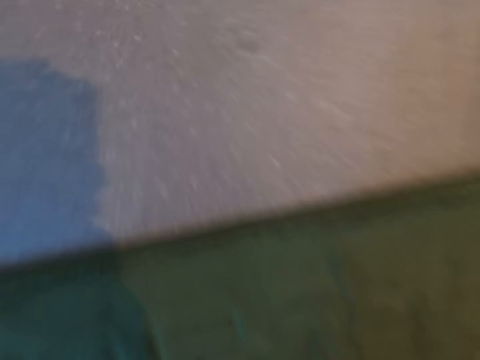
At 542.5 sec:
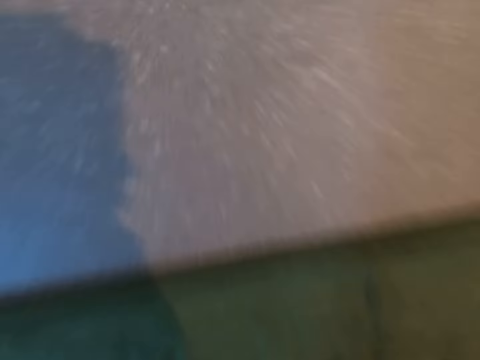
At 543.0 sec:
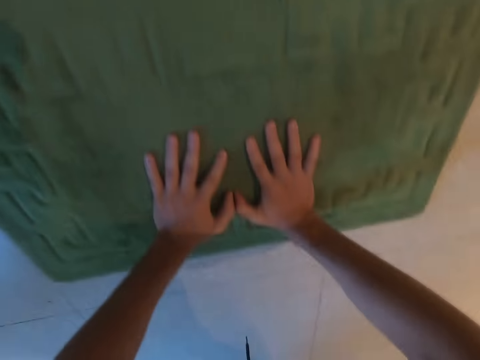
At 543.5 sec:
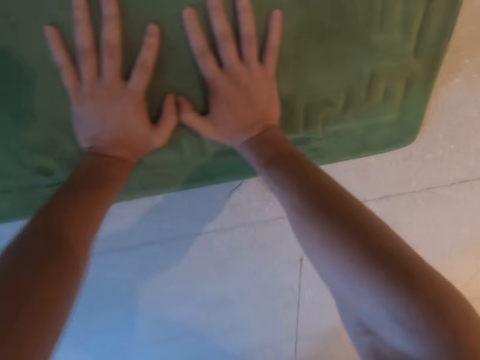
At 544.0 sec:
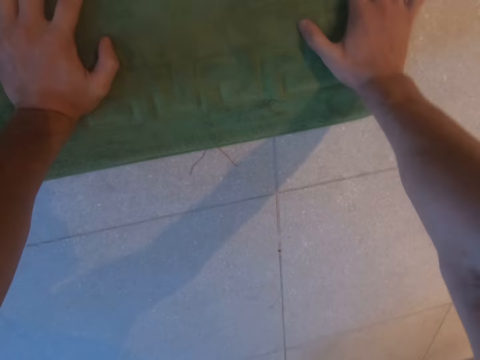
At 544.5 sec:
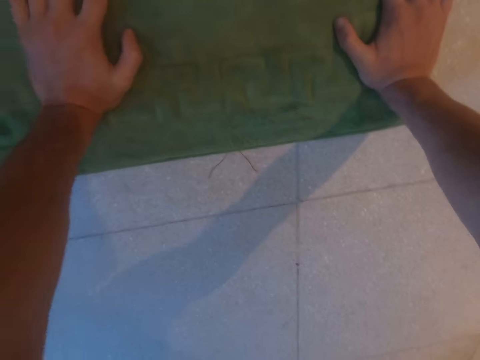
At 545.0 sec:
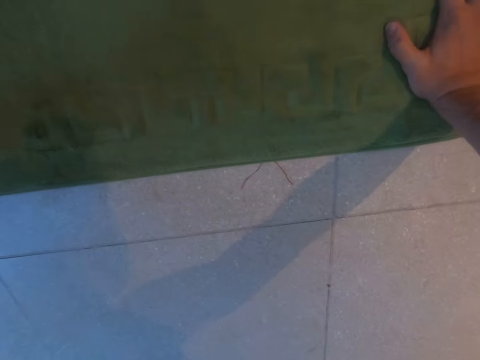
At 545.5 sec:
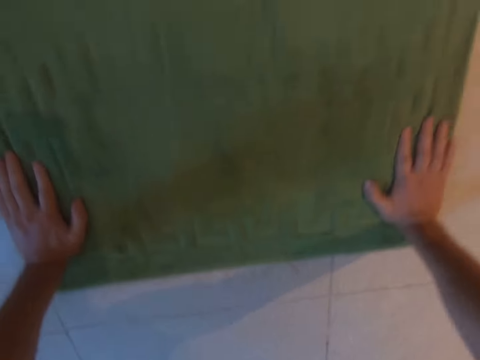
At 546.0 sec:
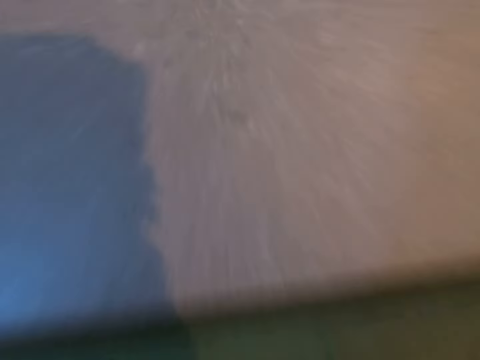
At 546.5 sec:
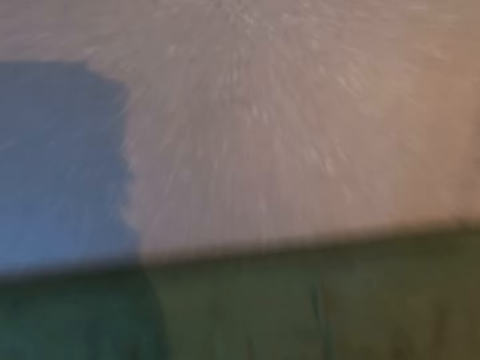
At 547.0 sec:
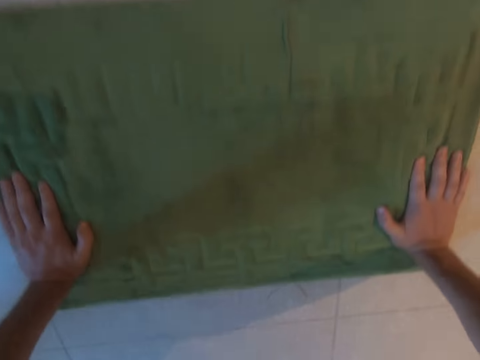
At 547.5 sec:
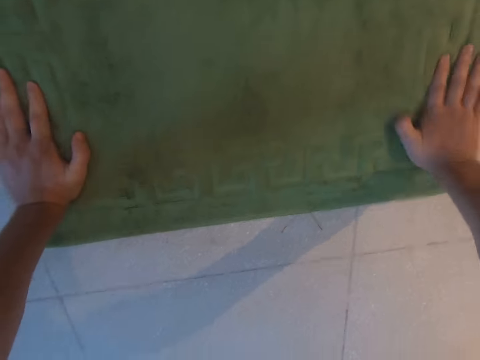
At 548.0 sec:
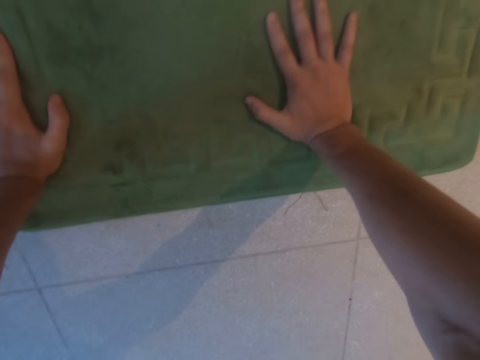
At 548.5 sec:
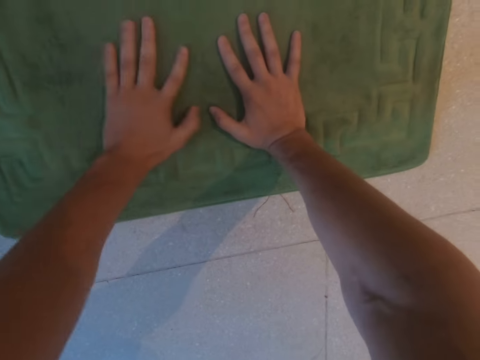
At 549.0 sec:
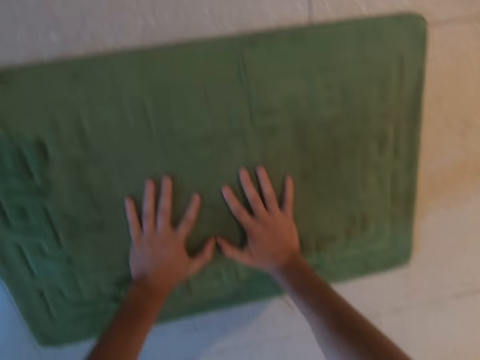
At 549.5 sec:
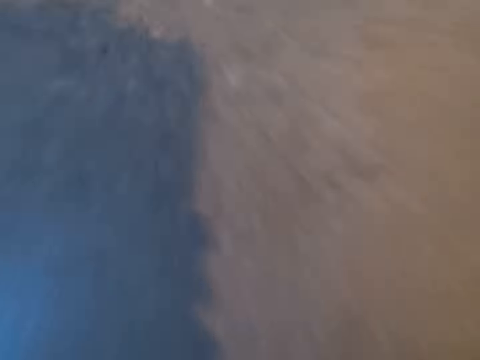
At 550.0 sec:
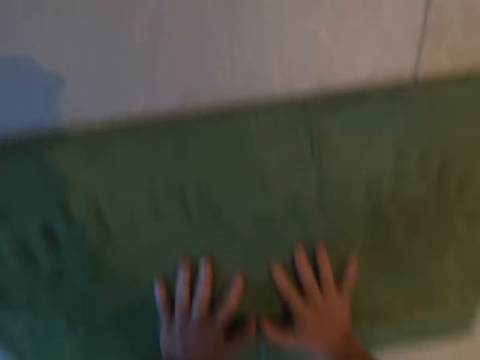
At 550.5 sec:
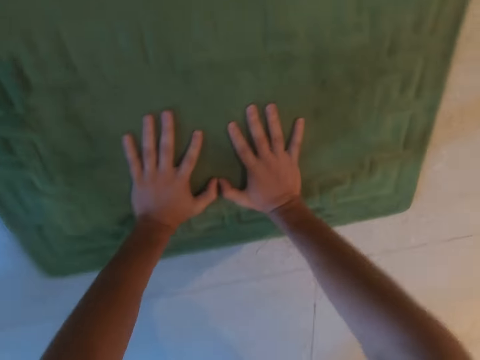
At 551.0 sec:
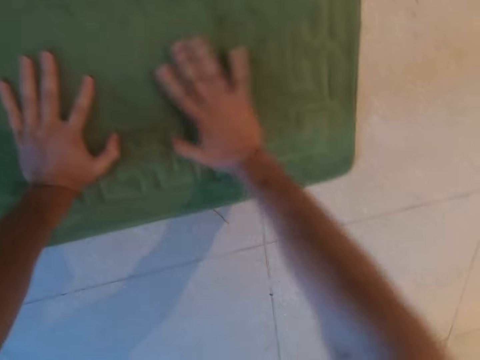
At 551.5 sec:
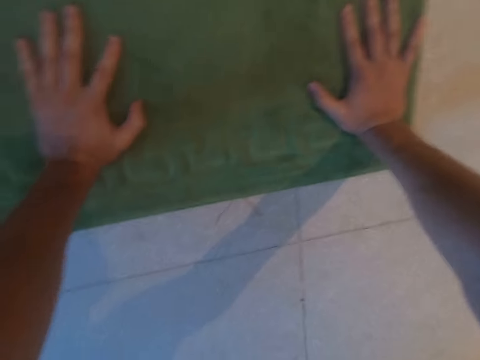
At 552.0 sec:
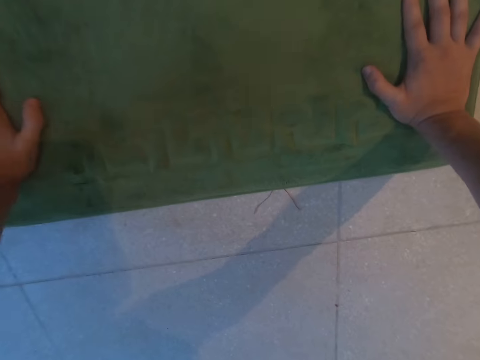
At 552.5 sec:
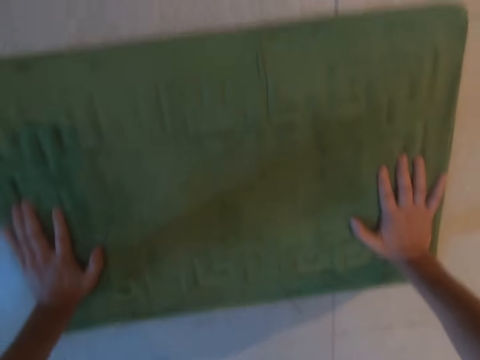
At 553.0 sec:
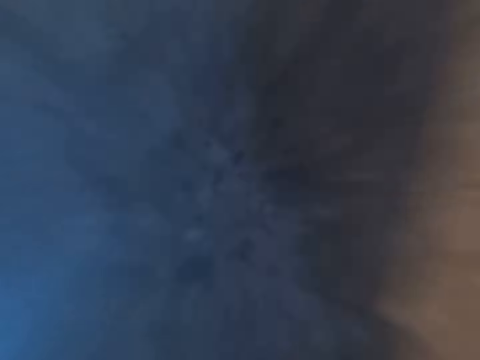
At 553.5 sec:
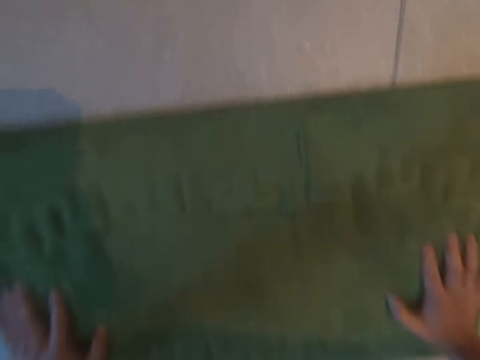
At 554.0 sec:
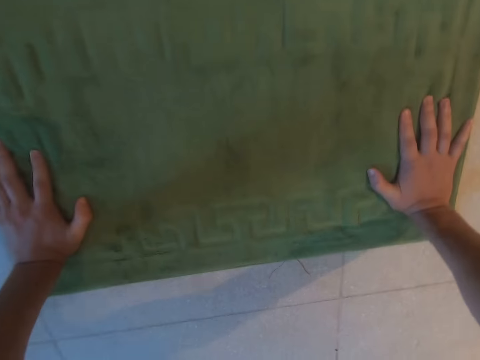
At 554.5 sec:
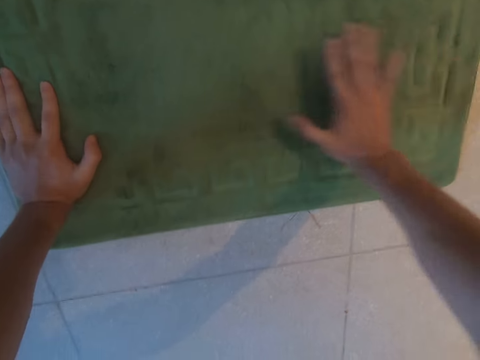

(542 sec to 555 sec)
The camera wearer does push ups. They put hands apart. They do push ups. They put hands together. They do push ups. They put hands apart. They do push ups.

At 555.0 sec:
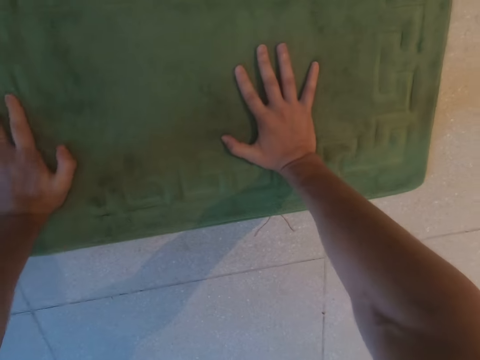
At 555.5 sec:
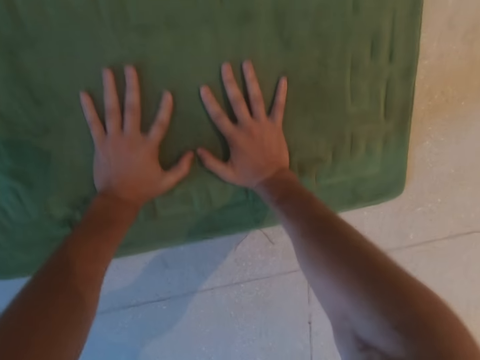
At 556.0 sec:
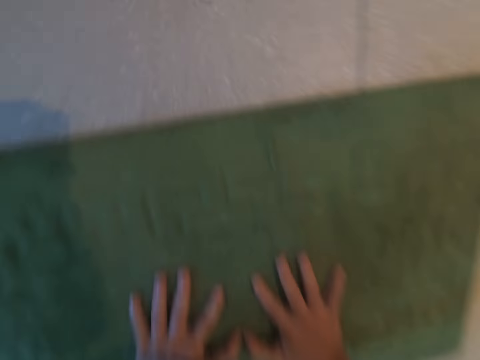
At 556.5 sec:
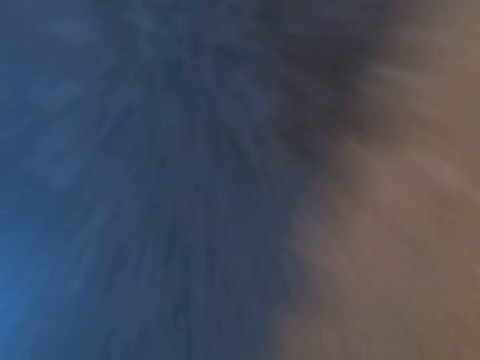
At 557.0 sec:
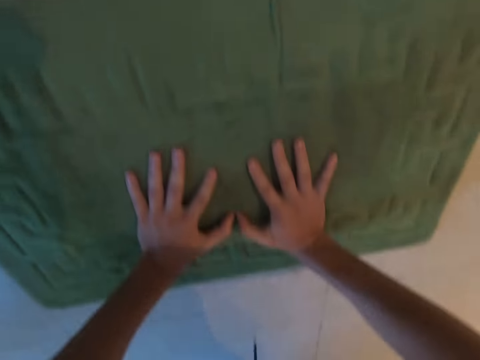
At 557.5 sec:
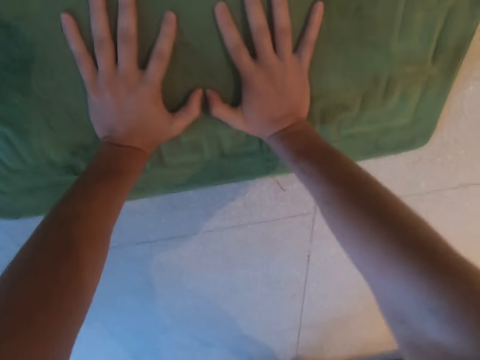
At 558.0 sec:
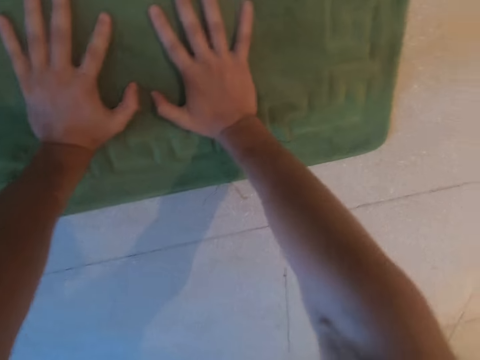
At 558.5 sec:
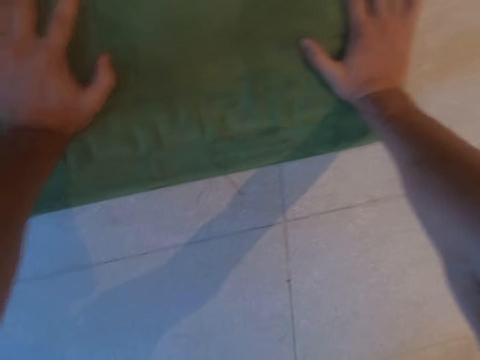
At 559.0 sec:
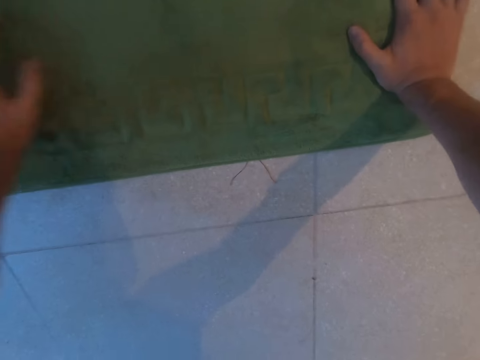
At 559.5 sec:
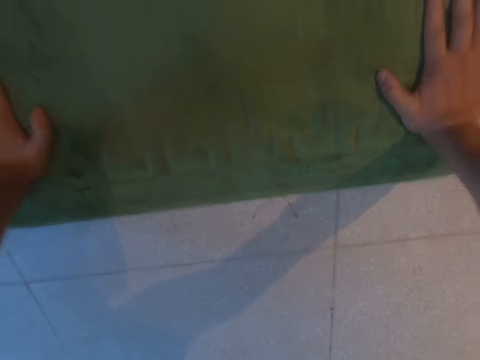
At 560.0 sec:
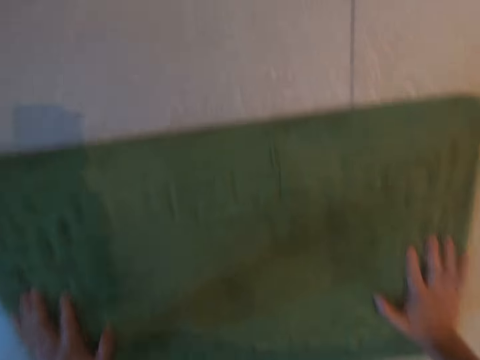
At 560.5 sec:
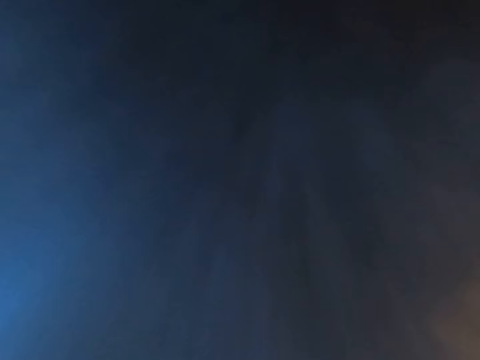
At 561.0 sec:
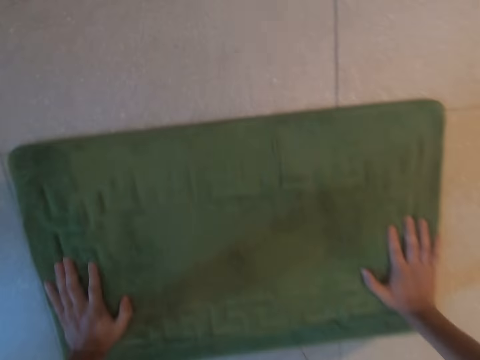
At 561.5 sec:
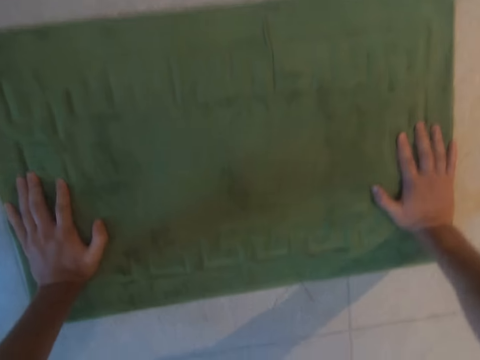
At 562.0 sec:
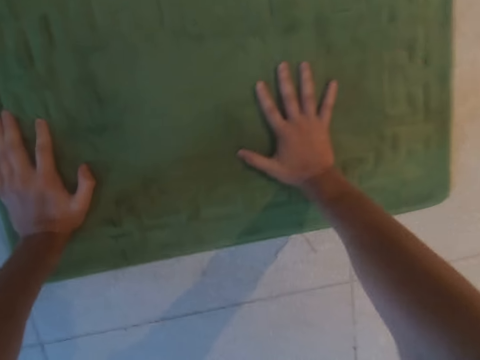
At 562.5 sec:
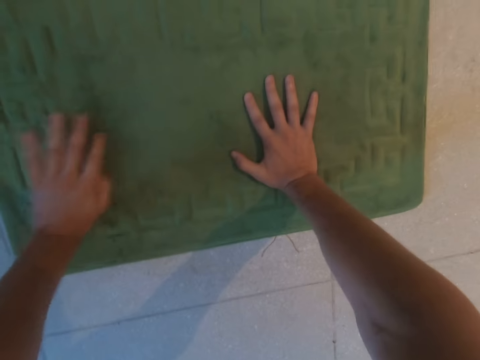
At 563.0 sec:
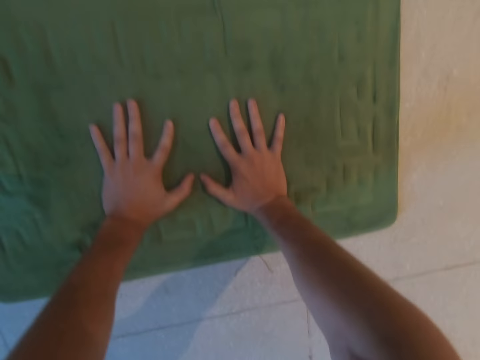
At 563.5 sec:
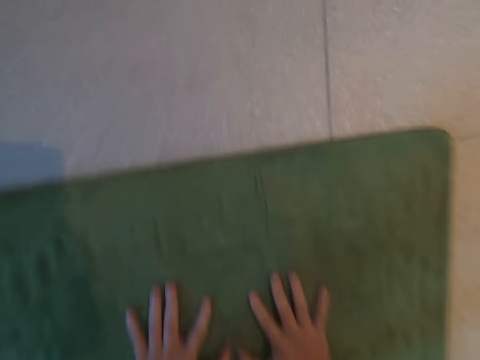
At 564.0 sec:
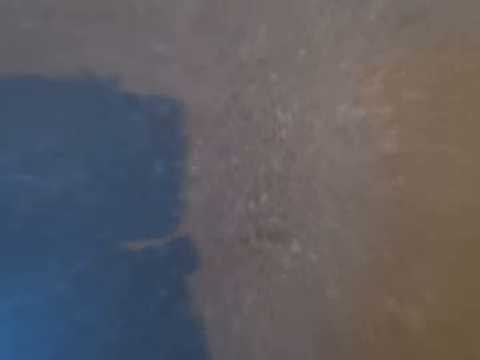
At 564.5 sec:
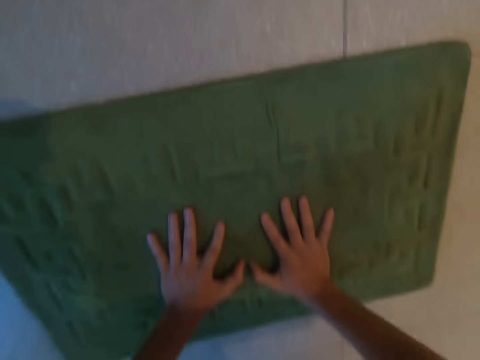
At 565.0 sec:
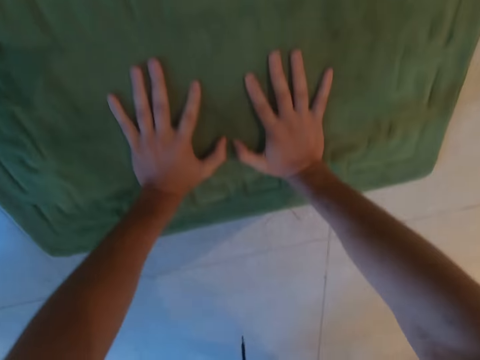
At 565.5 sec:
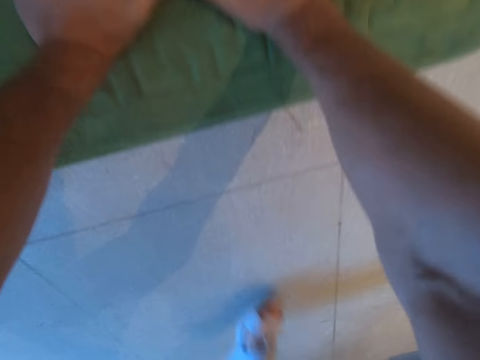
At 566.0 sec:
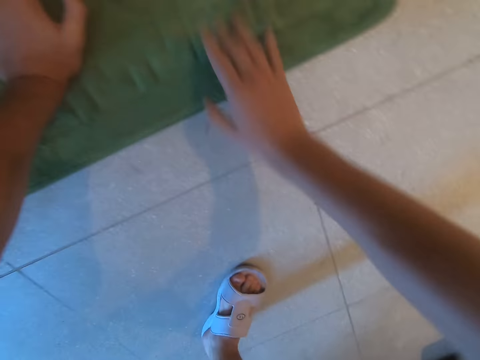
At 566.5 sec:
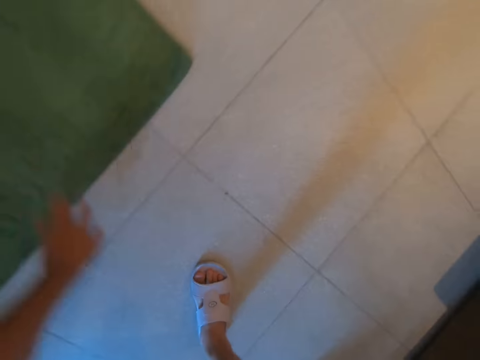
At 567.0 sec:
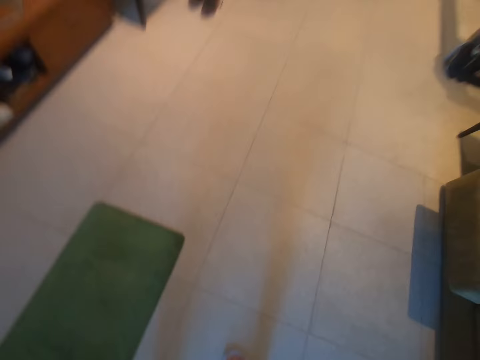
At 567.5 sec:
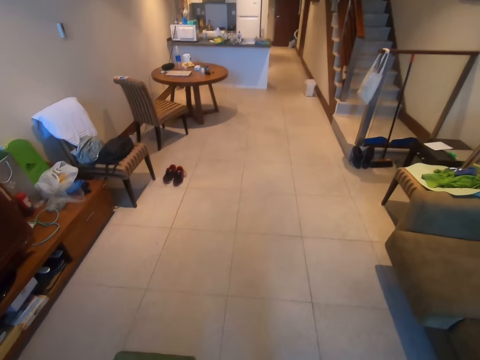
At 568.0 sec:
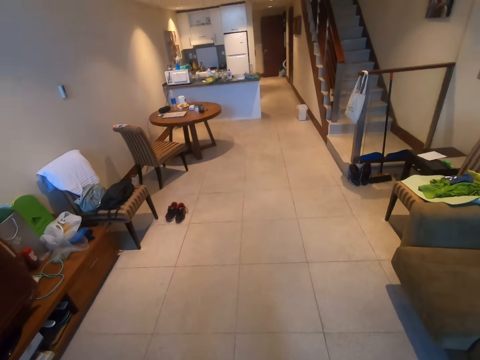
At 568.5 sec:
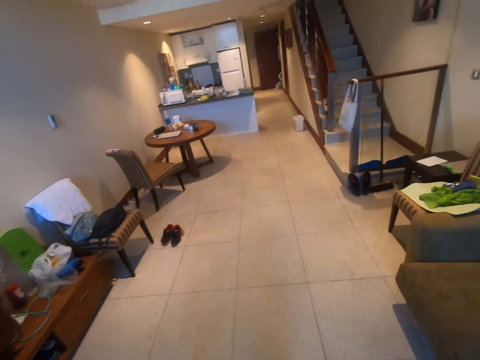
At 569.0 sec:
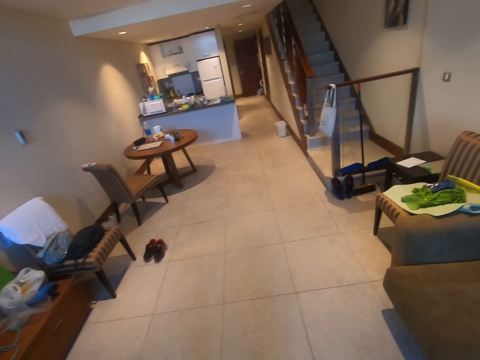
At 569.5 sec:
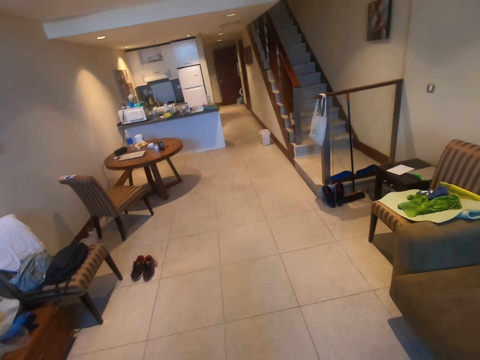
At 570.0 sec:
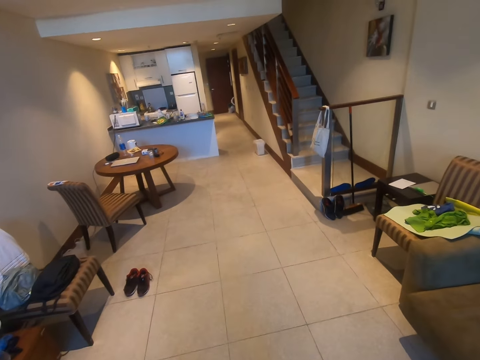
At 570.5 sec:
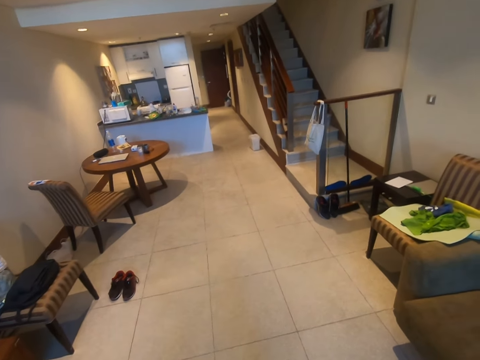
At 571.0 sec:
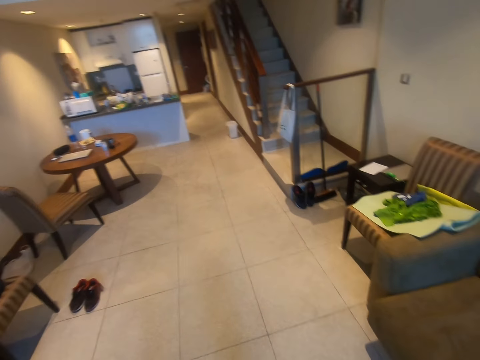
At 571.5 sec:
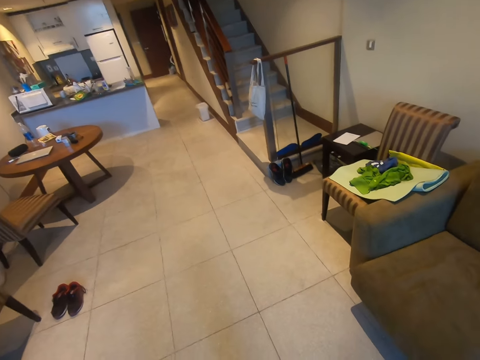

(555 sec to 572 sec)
The camera wearer puts hands together. They put hands together again. They do push ups. They put hands apart. They do push ups. They put hands together. They do push ups. They stand up.
